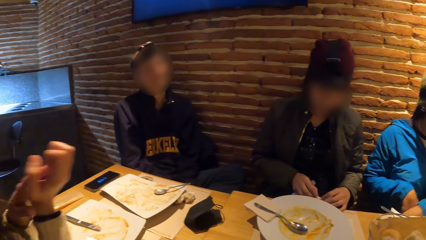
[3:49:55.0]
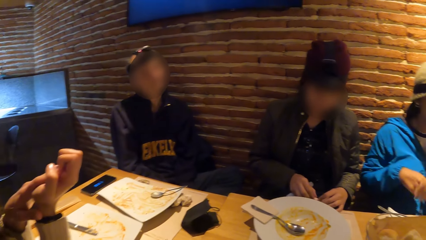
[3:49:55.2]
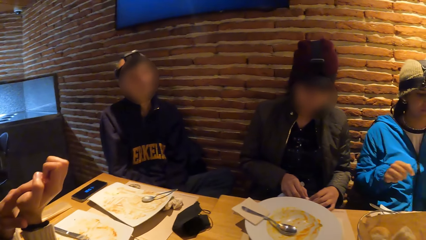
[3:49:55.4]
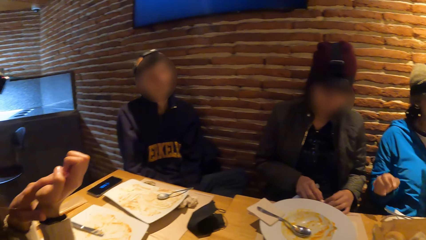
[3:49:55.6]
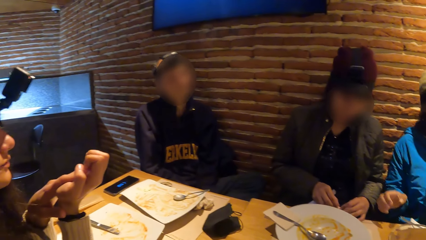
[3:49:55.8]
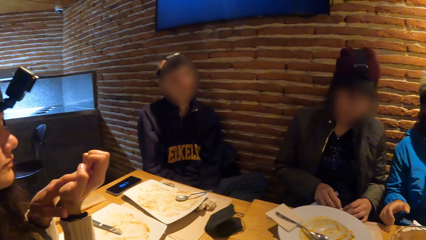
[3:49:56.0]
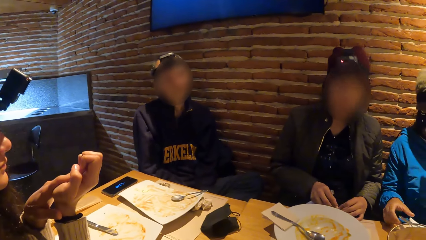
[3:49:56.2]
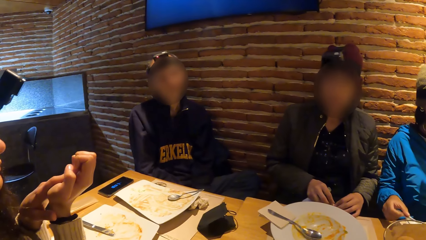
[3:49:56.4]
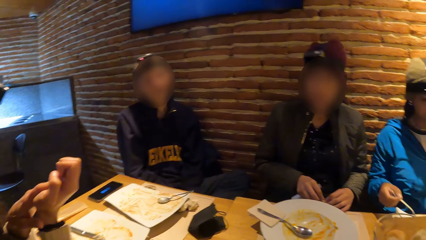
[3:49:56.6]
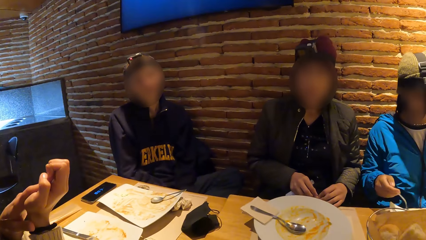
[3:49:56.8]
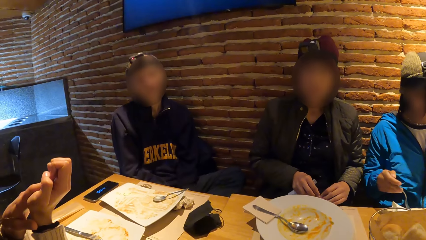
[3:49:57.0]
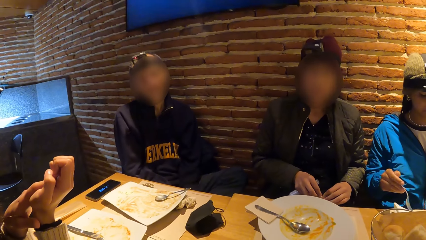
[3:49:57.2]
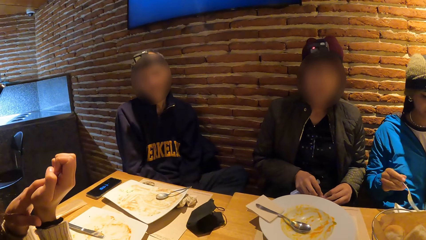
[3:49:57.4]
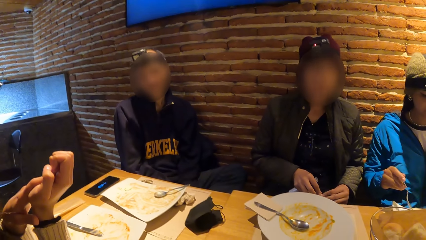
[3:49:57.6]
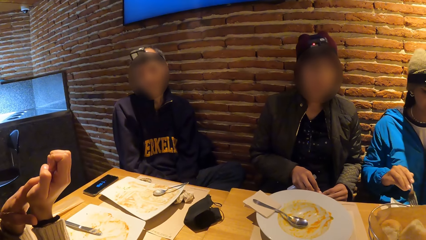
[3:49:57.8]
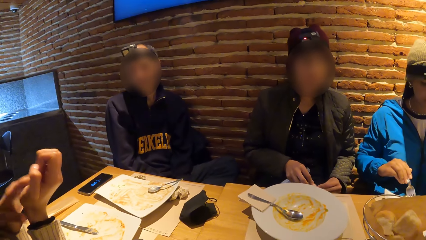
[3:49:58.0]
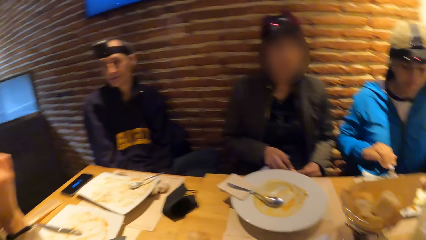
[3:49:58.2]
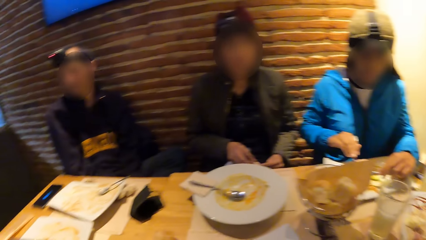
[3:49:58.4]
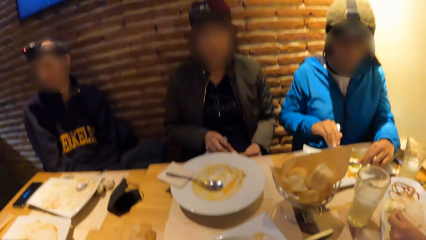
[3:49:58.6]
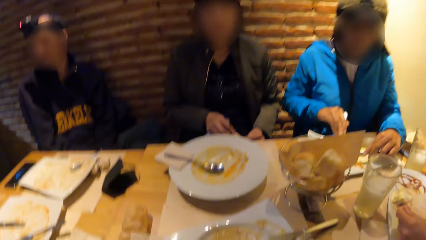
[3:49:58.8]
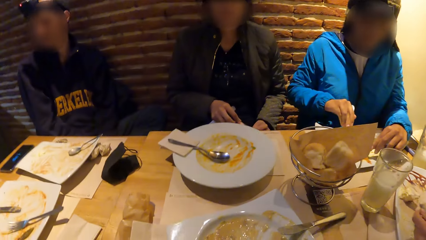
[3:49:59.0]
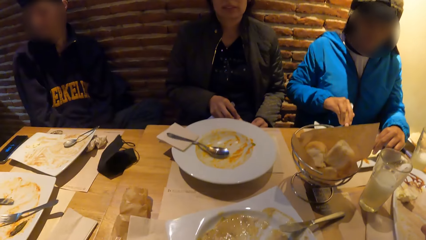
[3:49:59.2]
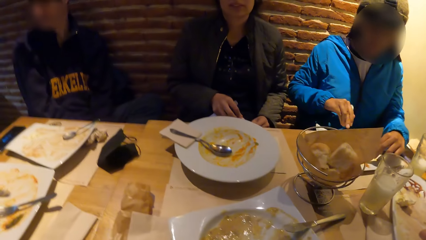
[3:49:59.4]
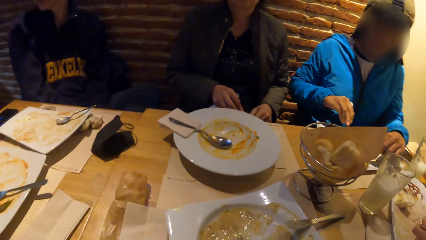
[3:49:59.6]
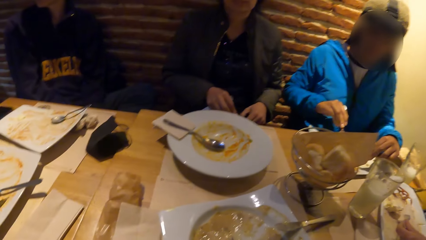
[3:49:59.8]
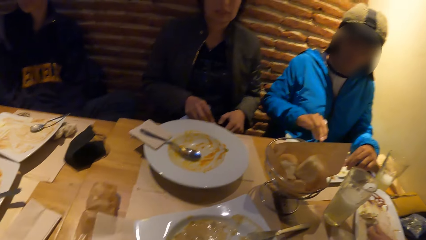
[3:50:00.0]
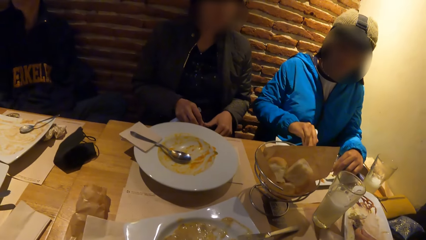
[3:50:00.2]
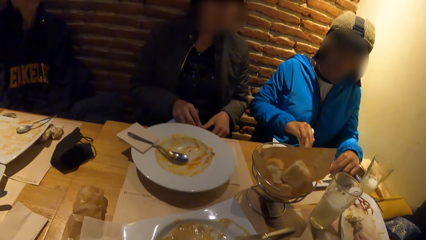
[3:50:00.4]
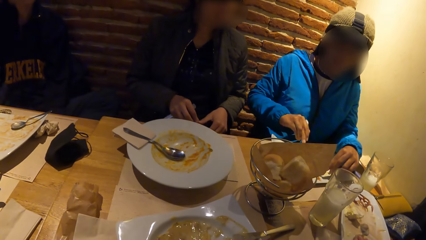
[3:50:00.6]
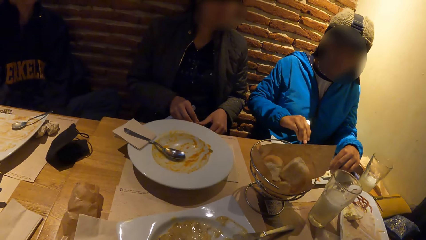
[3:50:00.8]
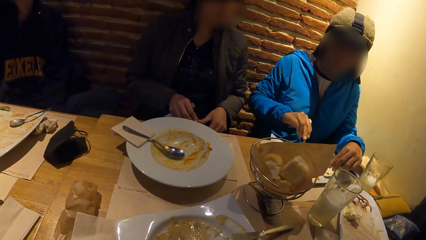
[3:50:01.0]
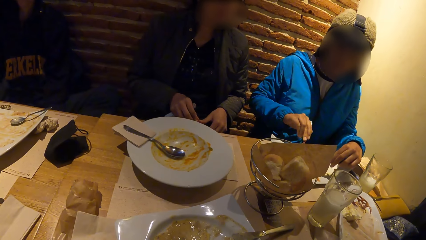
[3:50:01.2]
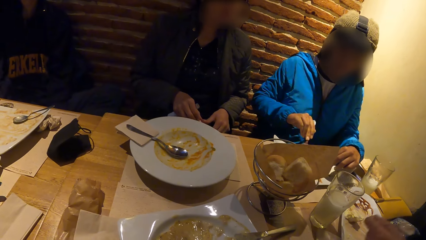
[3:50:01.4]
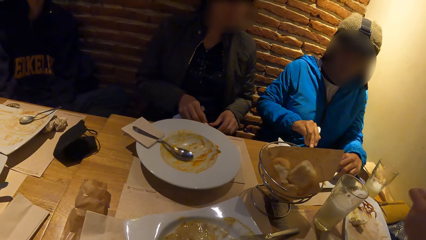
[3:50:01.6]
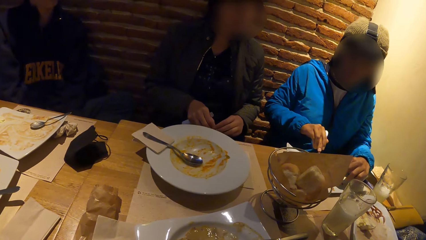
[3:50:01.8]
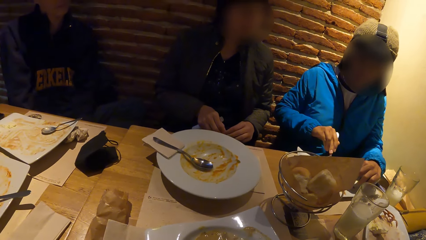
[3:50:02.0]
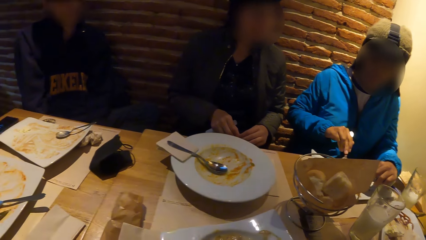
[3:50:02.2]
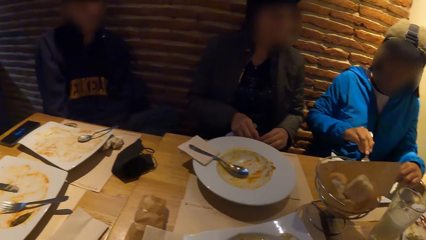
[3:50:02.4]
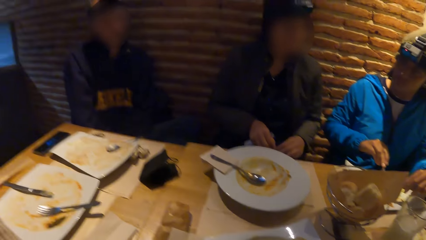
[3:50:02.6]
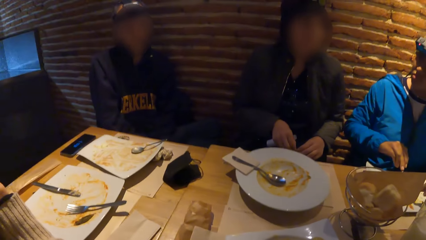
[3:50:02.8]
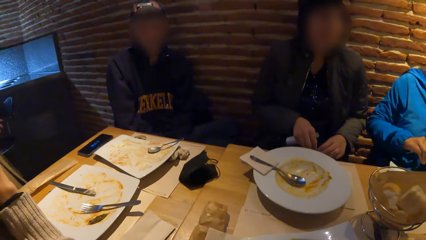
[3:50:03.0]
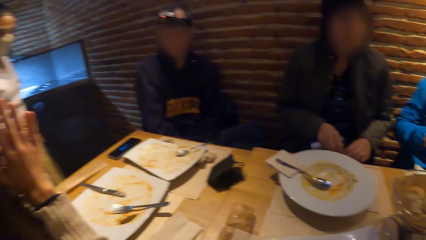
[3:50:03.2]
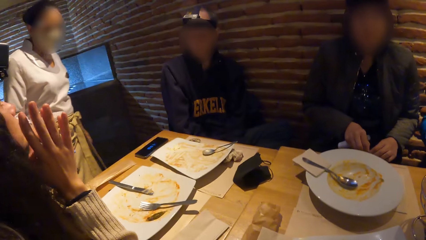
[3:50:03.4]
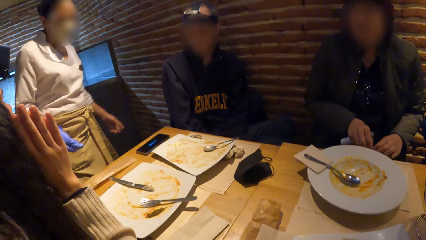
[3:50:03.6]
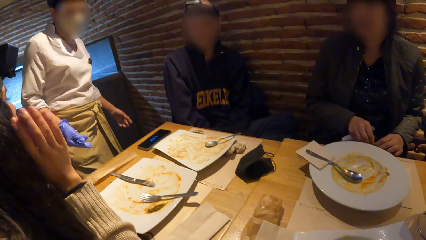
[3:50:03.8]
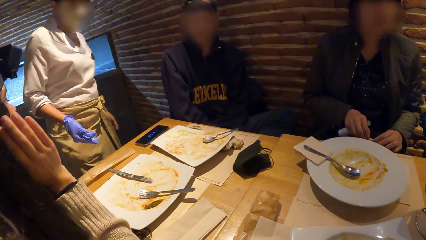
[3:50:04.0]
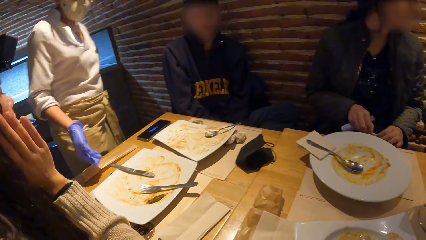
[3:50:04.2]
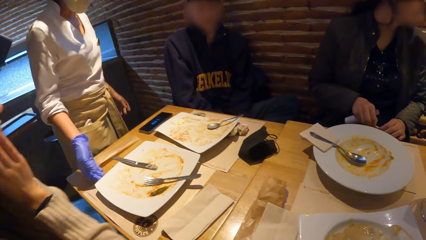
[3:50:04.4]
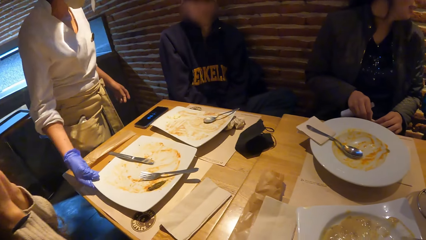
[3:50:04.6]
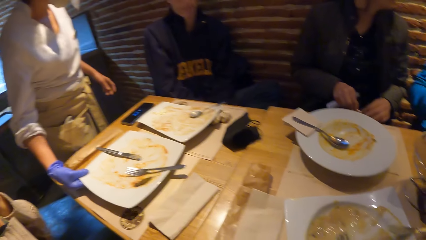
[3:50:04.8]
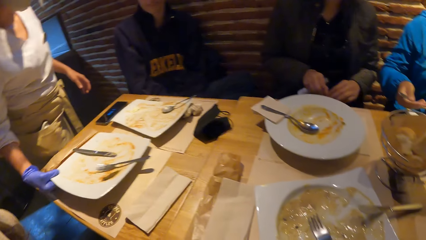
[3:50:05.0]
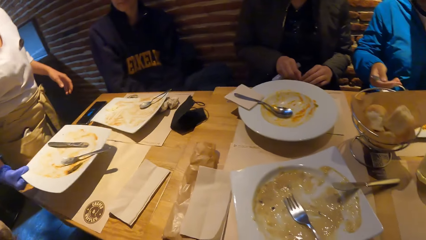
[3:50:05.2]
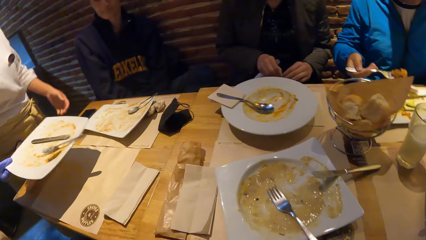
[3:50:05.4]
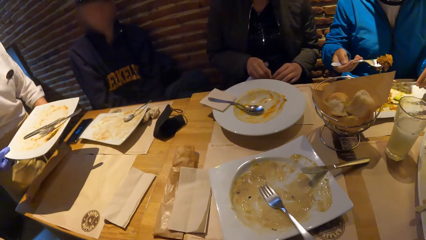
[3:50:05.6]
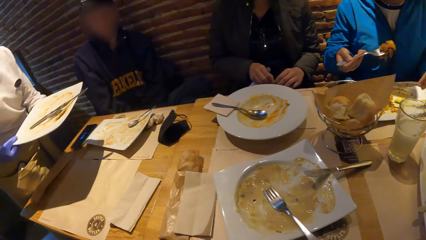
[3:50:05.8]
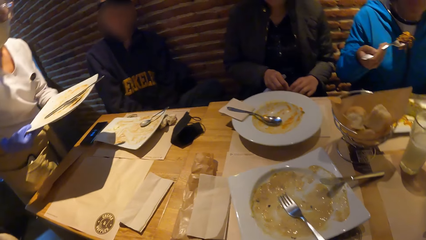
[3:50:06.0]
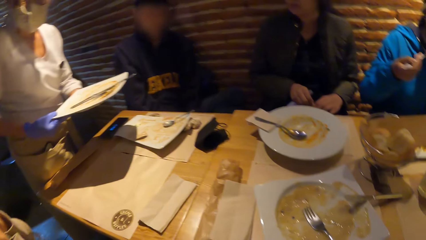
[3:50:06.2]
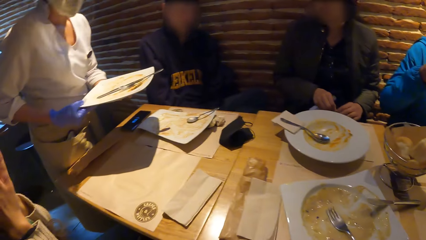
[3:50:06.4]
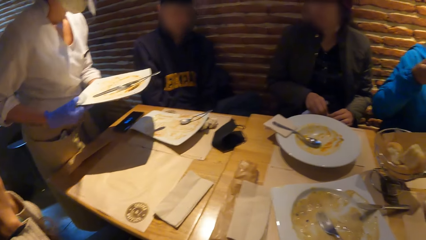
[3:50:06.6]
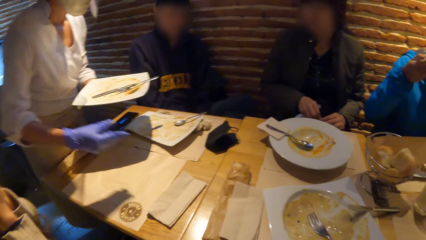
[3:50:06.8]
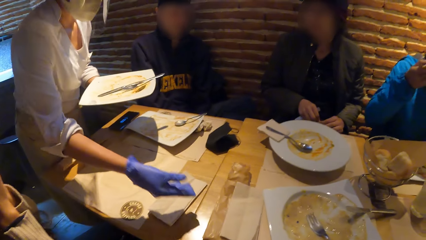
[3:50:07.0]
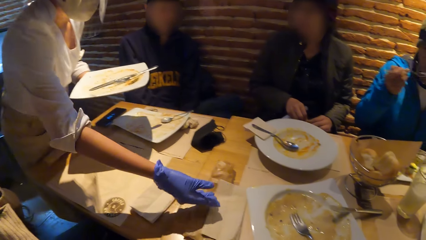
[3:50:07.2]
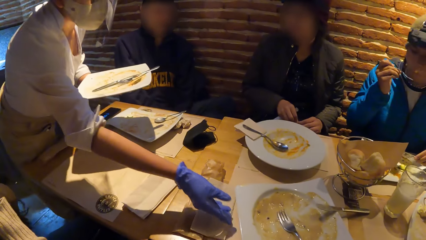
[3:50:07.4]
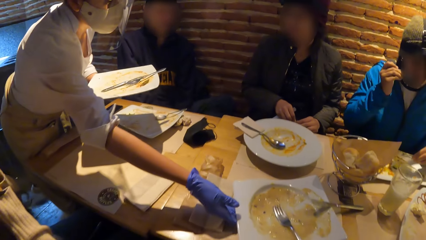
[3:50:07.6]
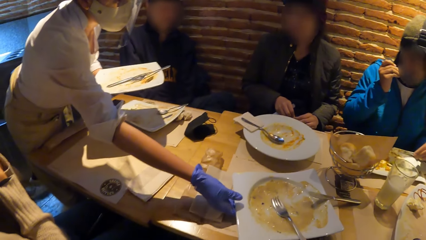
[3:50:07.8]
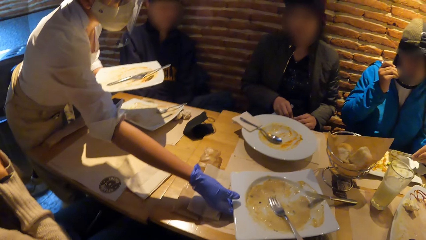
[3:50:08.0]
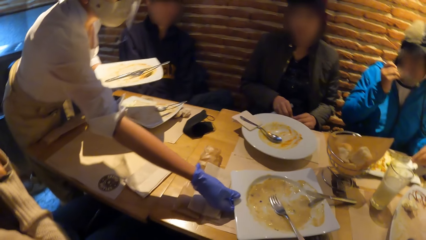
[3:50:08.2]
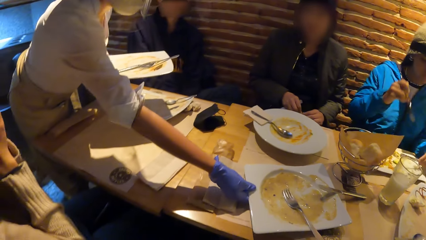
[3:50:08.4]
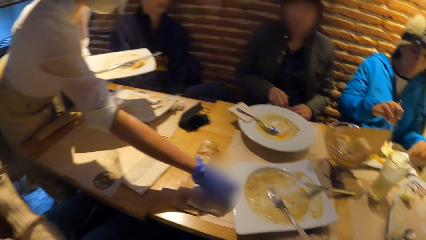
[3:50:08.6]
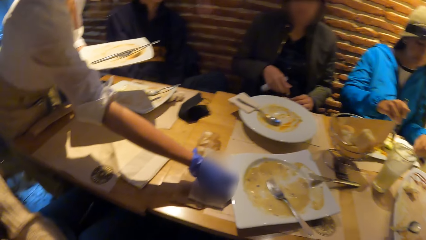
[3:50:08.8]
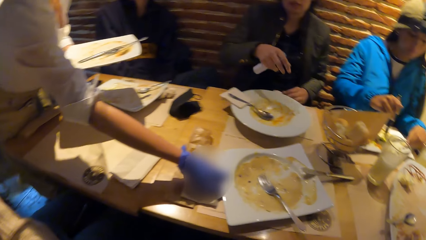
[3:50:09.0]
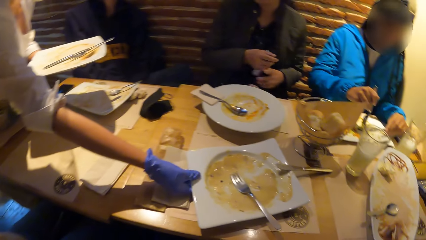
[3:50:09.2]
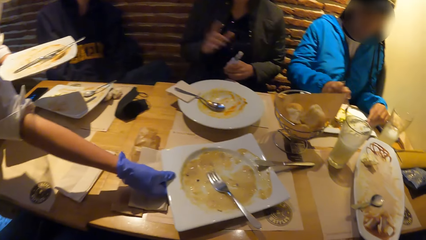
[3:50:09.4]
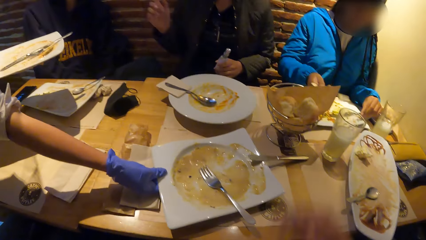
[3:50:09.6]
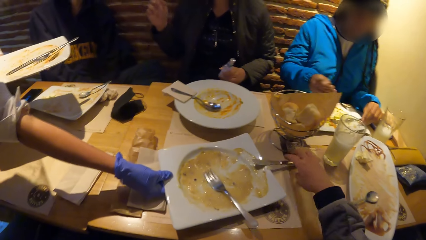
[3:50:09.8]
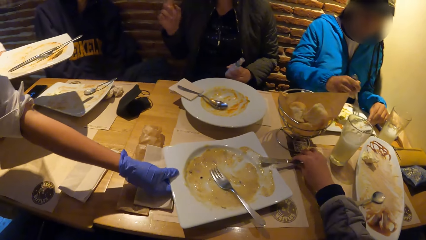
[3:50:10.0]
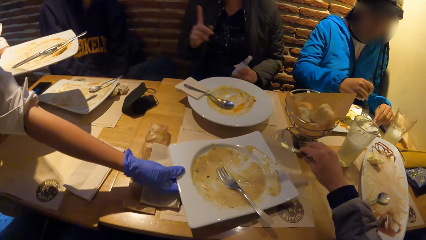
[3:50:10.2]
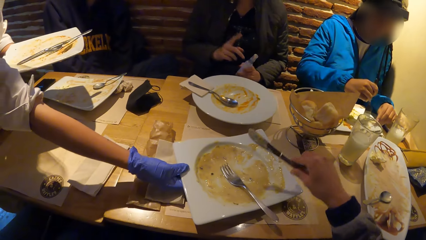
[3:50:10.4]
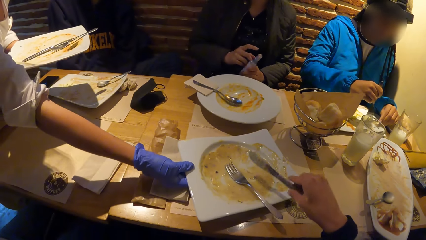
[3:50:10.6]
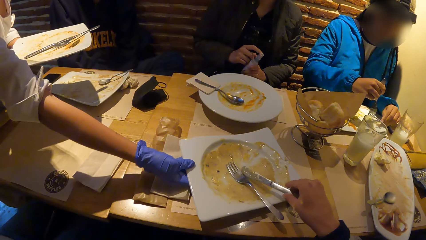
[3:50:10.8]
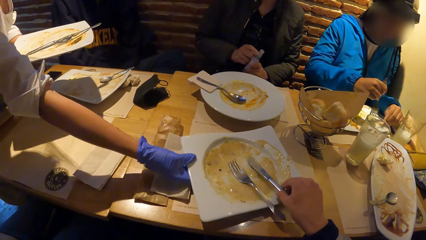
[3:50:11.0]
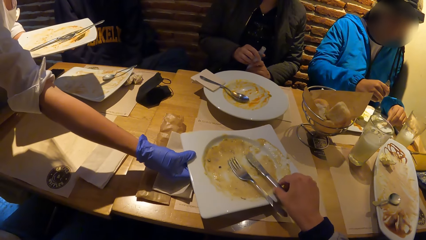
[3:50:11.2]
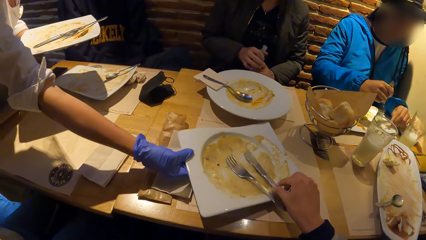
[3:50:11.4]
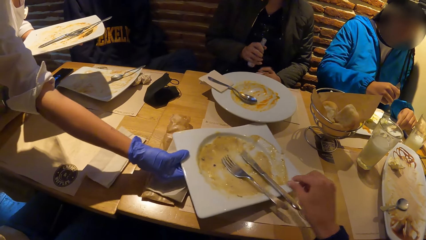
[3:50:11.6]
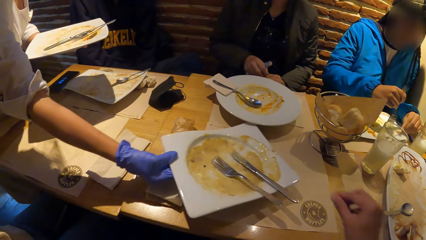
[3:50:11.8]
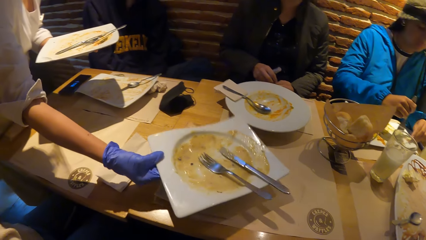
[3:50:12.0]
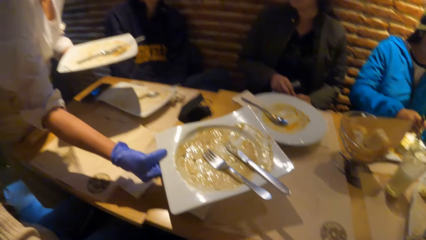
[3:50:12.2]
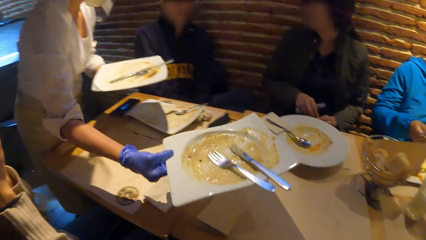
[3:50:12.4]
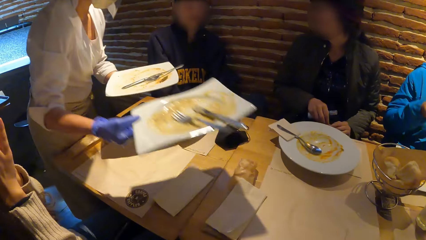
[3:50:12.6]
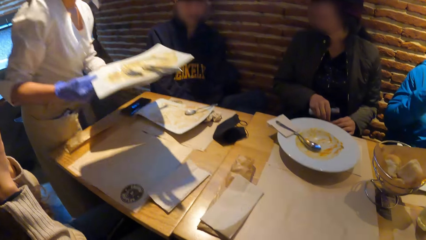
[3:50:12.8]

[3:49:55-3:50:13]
The camera wearer looks around. A woman takes a fork from a plate on a tablemat on the table with her right hand. The woman cuts a piece of chicken with the fork in her right hand on the plate on the tablemat on the table. The woman cuts the piece of chicken with a knife in her left hand on the plate on the tablemat on the table. Another woman scoops some sauce with a spoon in her left hand from the plate on the tablemat on the table. The other woman lifts the spoon in her left hand towards her mouth. A waiter approaches the table. The waiter takes a plate from a tablemat on the table with a right gloved hand. The waiter passes the plate in her right gloved hand to her left hand. The first woman eats the piece of chicken on the fork in her right hand. The waiter takes a plate from a tablemat on the table with a right gloved hand. The waiter moves the plate. The first woman takes some chicken with the fork in her right hand from the plate on the tablemat on the table. A third woman passes a spray bottle in her right hand to her left hand. The camera wearer takes a knife from a plate on a tablemat on the table with her right hand. She drops the knife in her right hand into the plate on the tablemat on the table. The third woman passes the spray bottle in her left hand to her right hand. The camera wearer moves the hand. The third woman fiddles with the purse on her lap with both hands. The first woman lifts the fork in her right hand to her mouth. A lady looks around.
